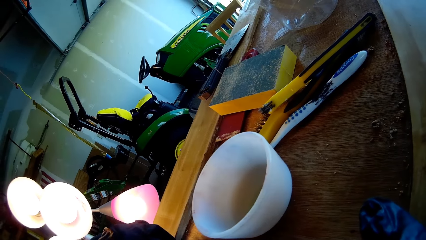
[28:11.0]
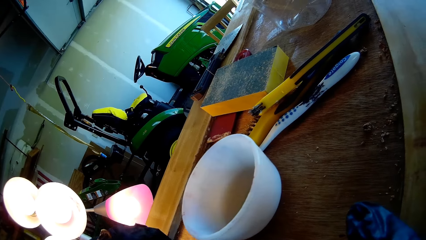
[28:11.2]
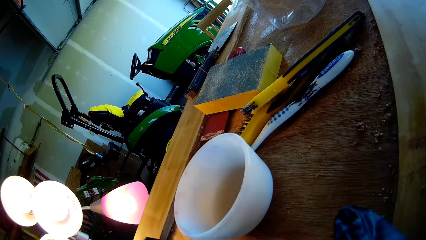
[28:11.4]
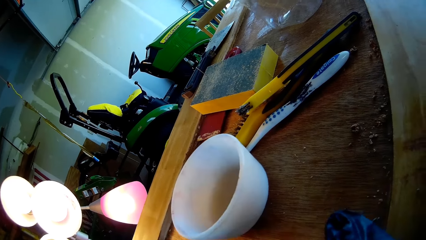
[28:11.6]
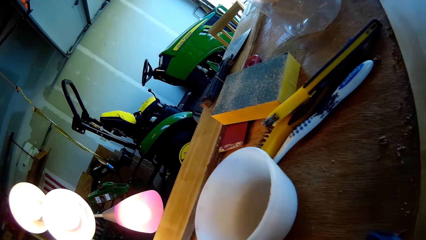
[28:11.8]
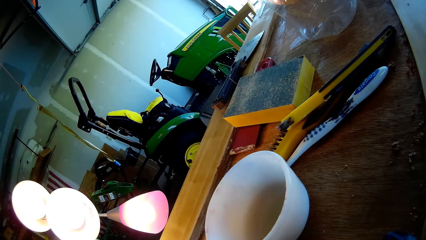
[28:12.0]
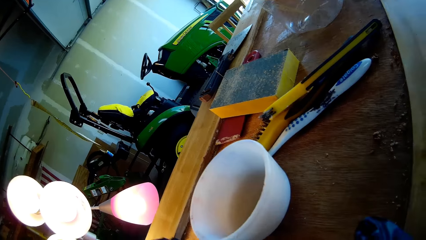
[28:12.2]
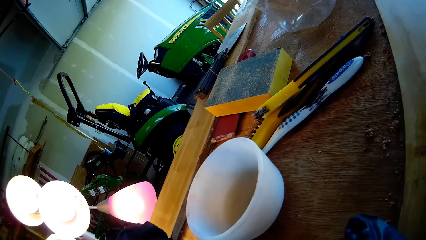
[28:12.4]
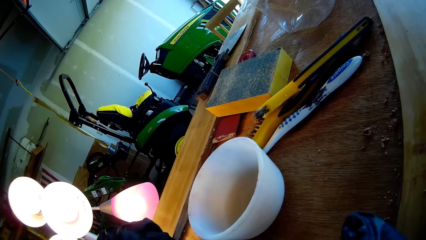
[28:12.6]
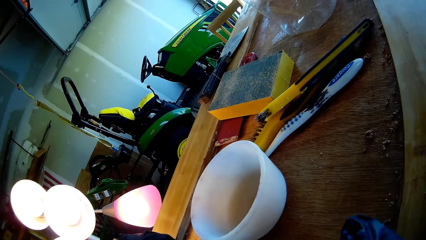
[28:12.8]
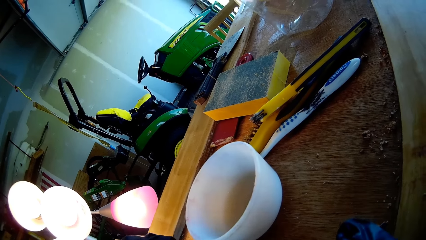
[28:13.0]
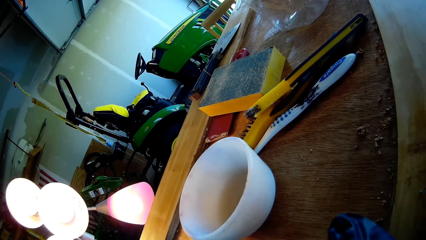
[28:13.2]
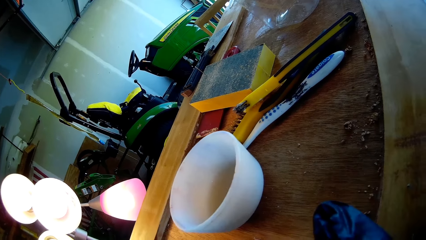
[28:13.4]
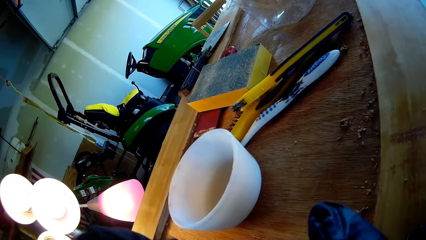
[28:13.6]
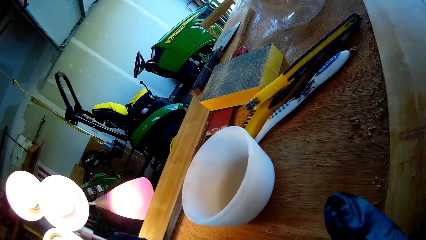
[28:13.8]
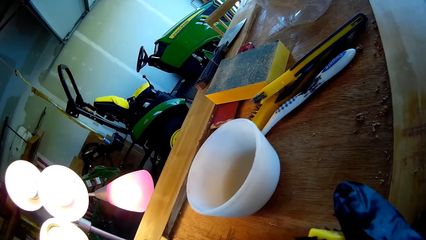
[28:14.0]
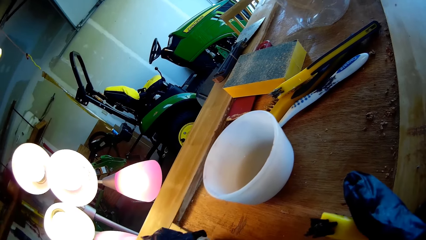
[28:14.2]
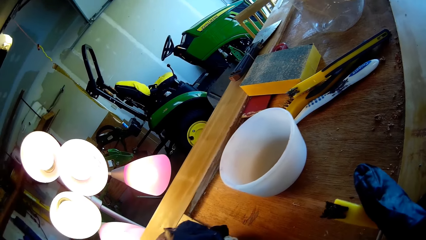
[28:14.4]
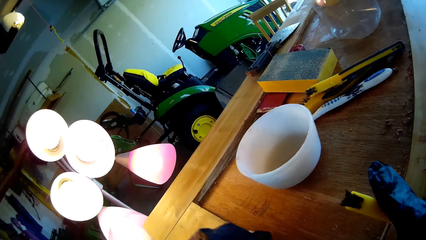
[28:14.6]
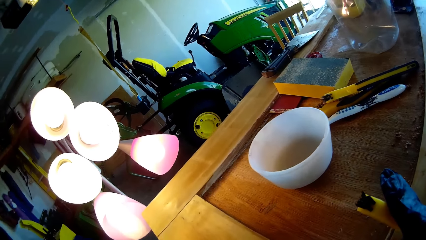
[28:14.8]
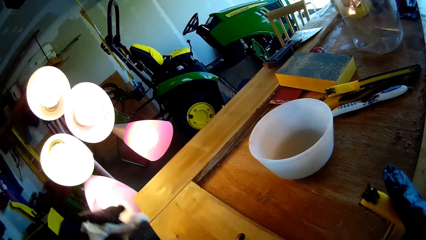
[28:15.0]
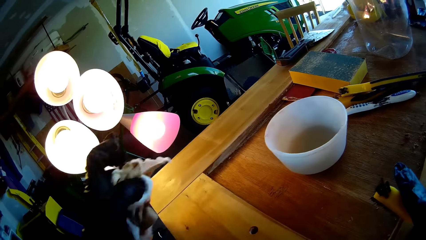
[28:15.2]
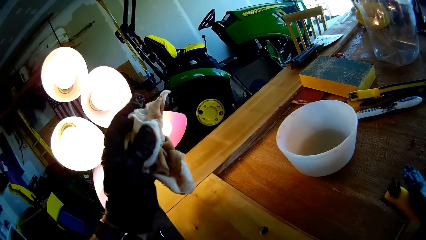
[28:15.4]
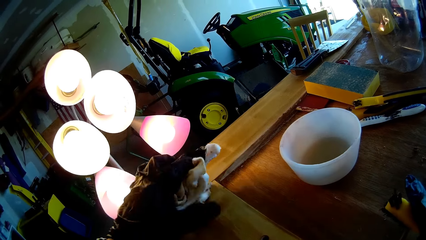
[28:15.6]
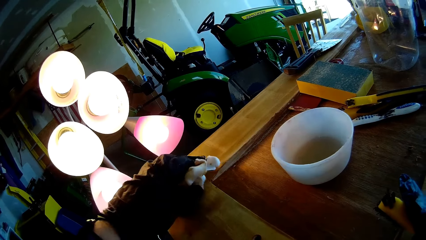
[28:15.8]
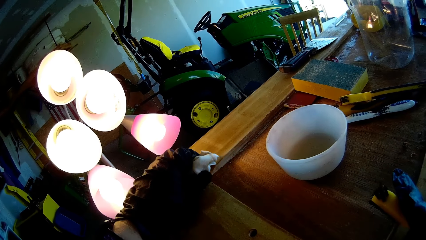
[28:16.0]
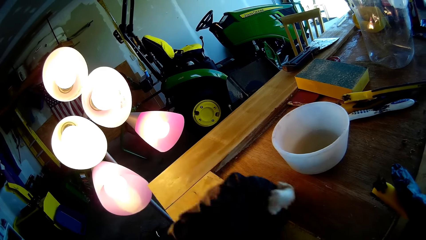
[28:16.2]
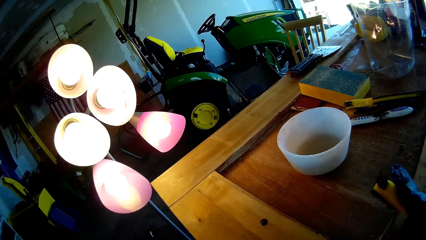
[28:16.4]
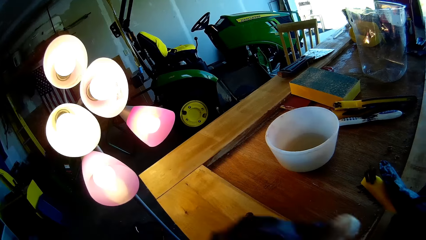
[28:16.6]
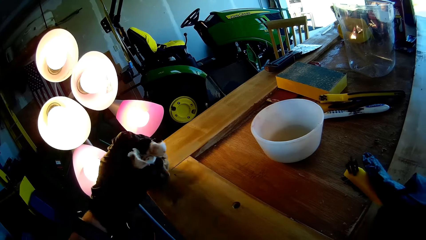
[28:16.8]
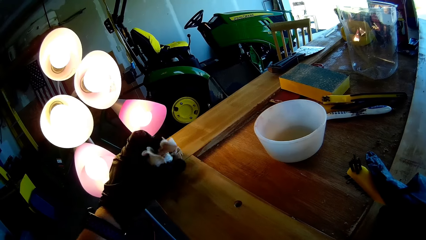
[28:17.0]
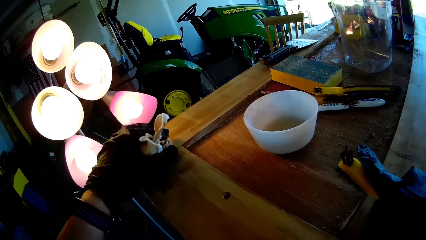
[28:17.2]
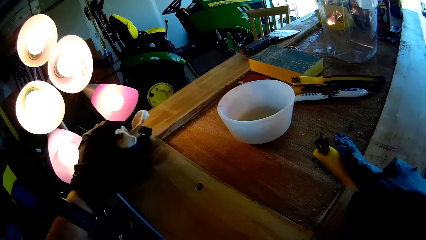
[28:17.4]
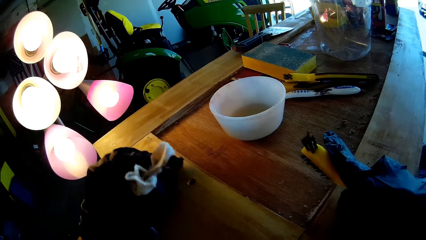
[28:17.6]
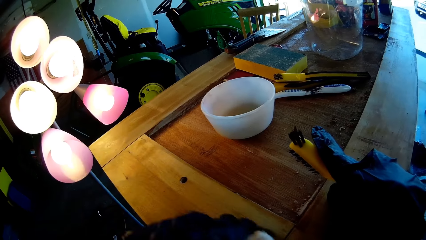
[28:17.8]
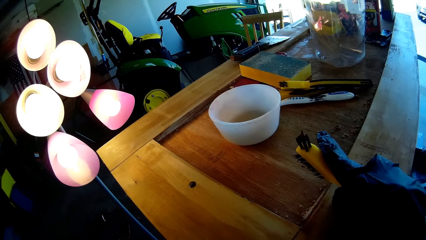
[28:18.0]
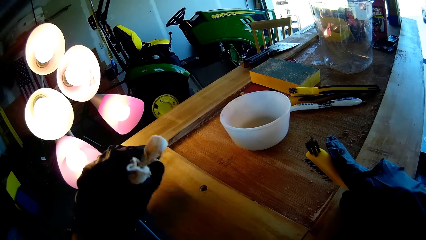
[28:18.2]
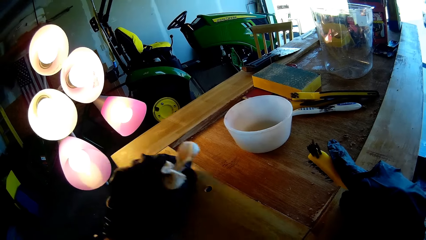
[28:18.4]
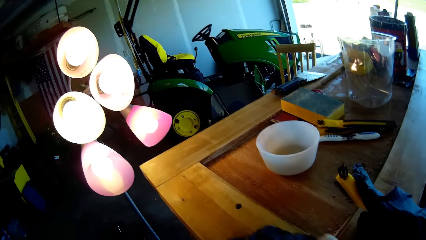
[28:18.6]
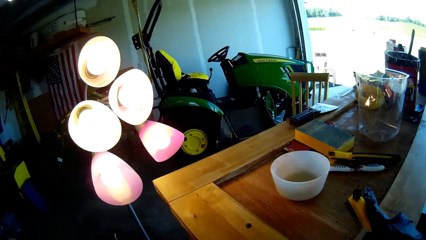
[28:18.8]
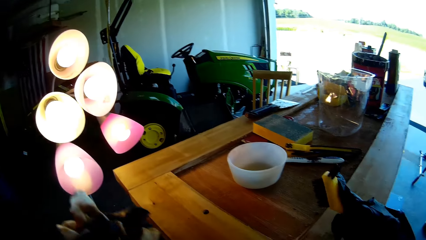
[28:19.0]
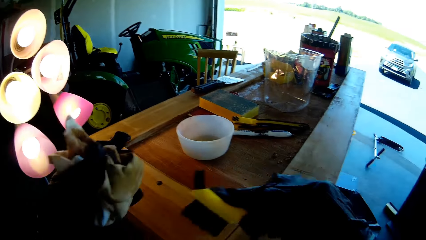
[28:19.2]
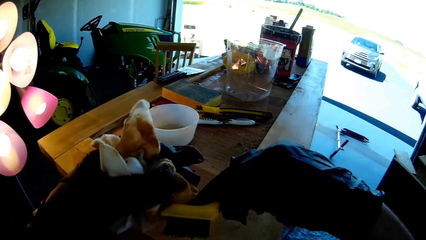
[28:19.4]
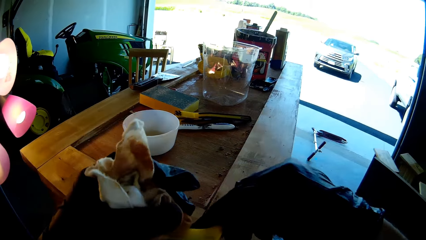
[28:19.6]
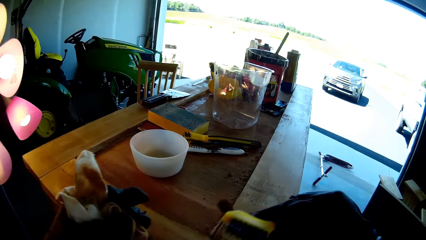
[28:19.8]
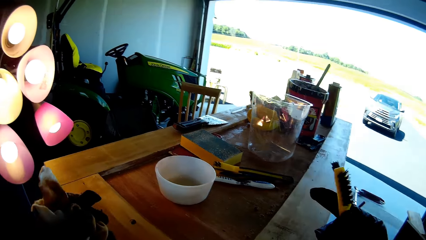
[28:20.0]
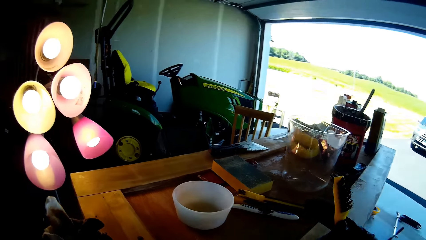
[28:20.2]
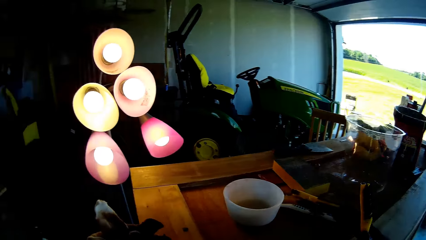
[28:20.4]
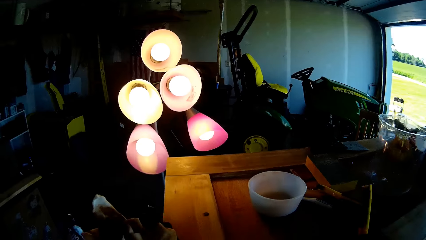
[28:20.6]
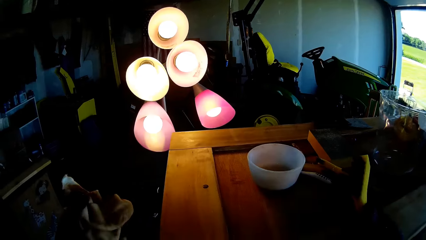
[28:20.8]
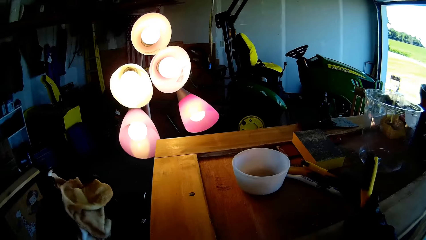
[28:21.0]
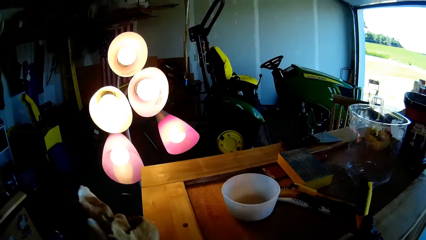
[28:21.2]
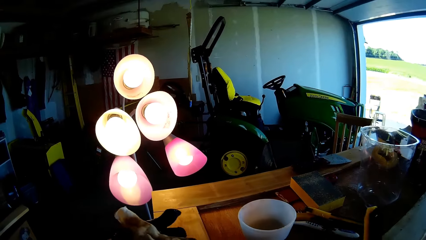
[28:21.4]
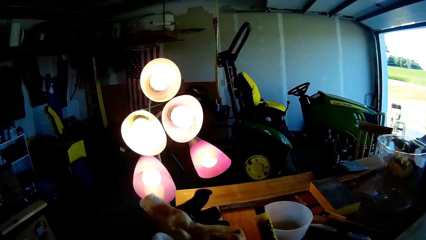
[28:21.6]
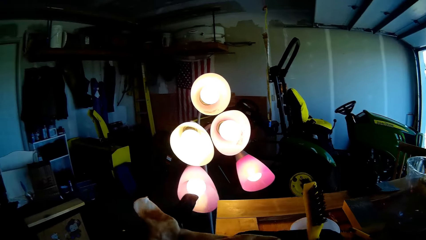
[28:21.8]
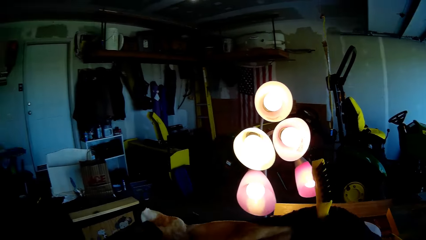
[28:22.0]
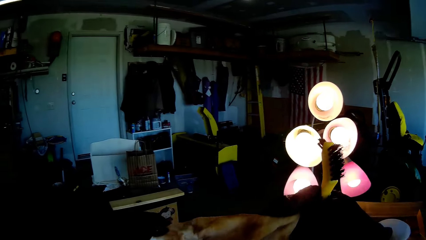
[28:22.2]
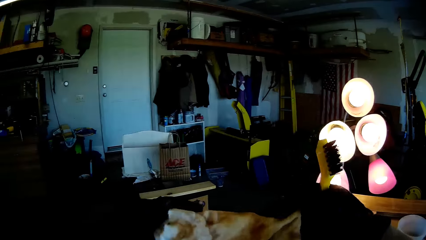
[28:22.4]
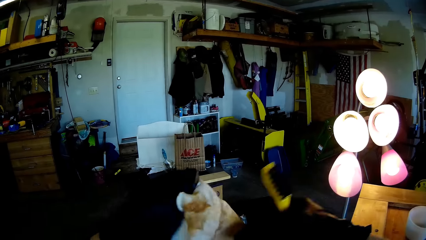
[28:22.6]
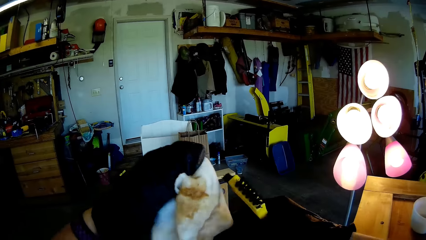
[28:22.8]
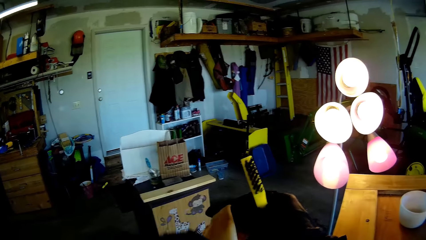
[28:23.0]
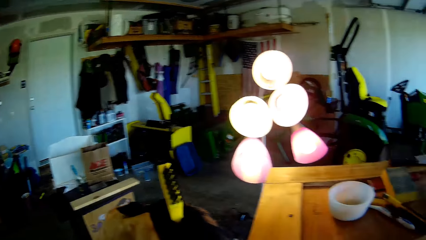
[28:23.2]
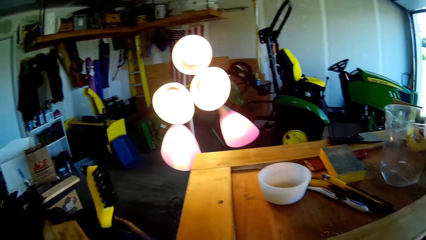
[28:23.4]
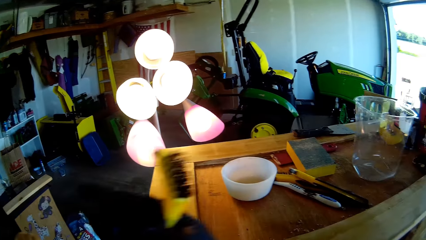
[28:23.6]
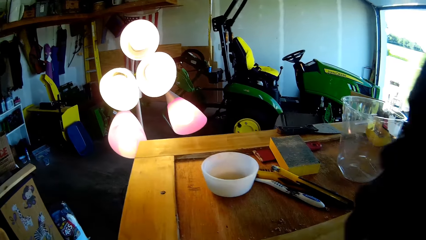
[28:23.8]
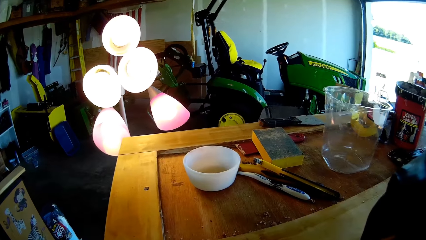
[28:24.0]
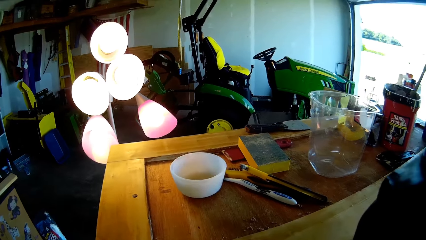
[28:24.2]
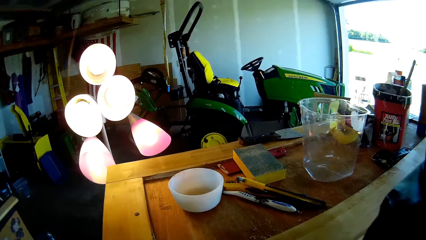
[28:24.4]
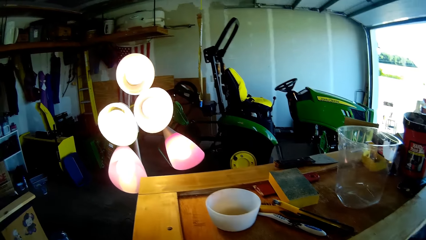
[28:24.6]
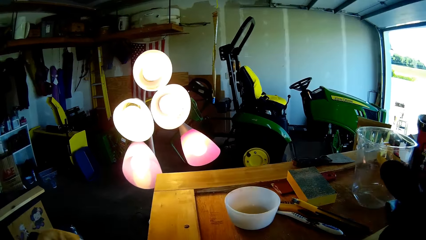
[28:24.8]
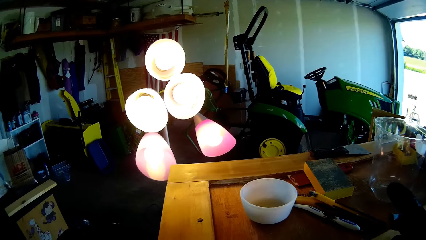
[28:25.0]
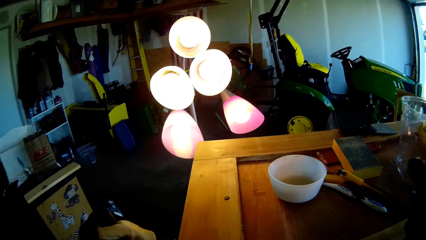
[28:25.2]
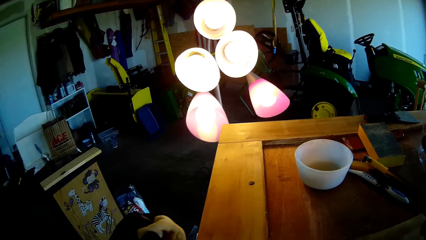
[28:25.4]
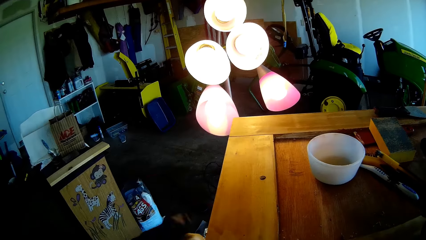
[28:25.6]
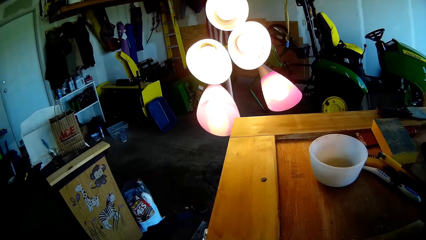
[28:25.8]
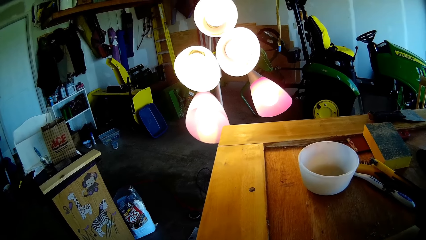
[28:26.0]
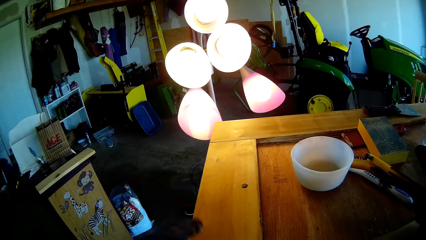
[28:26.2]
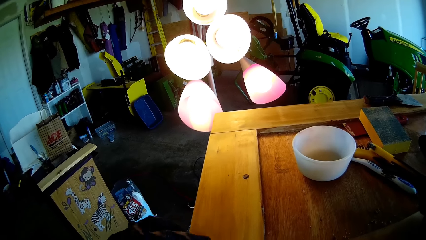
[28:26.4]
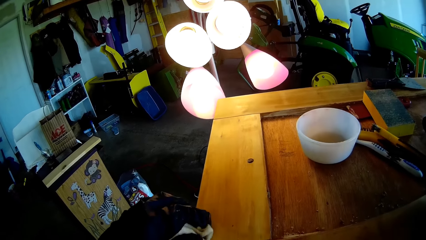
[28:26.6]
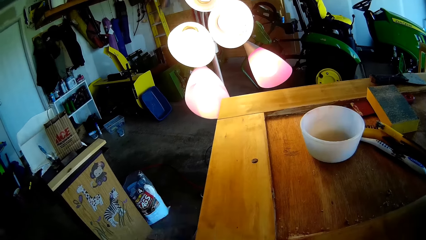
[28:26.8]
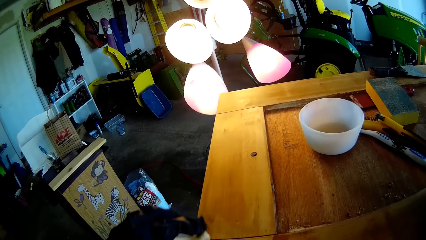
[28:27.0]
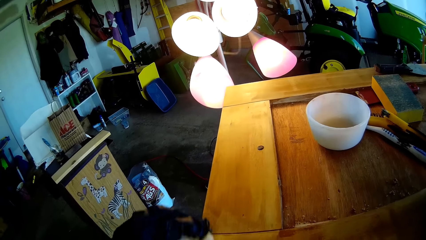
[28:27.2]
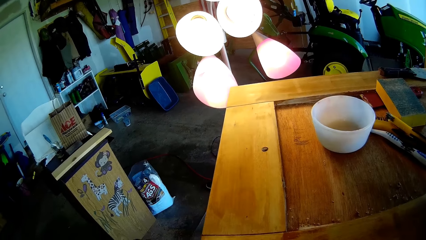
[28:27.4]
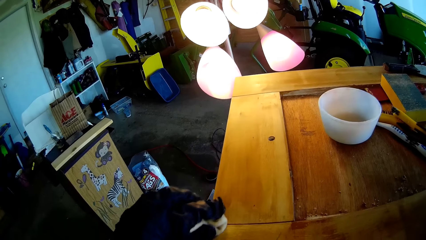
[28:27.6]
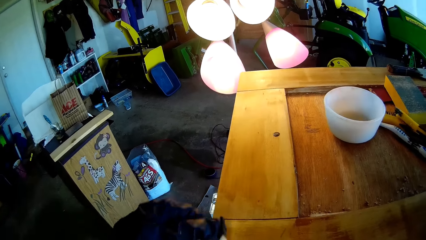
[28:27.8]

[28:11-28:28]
The camera wearer moves the cloth in the hands.
